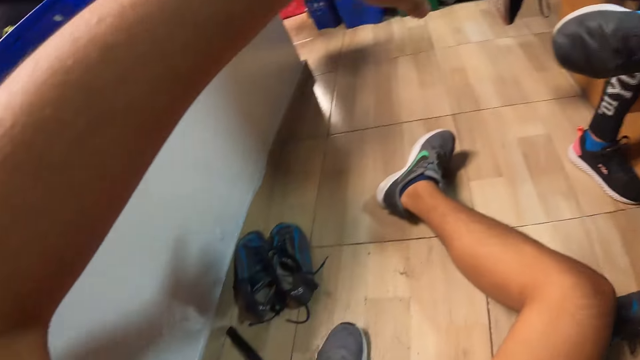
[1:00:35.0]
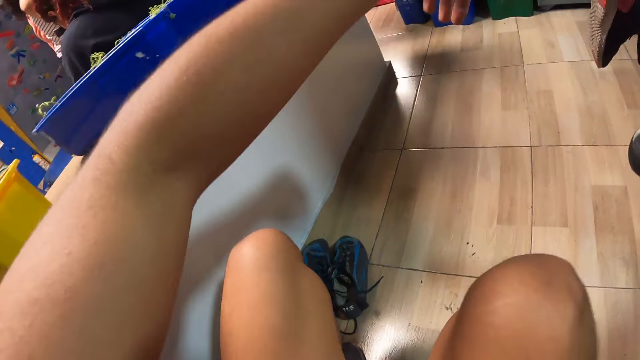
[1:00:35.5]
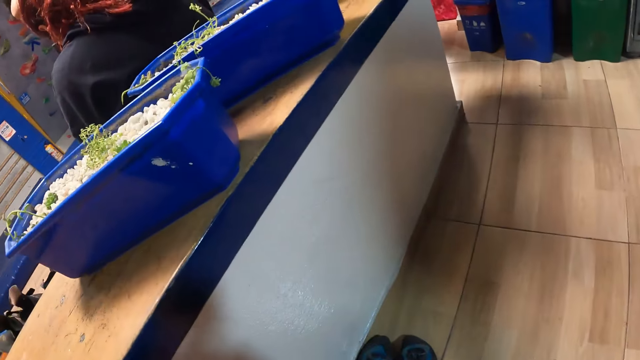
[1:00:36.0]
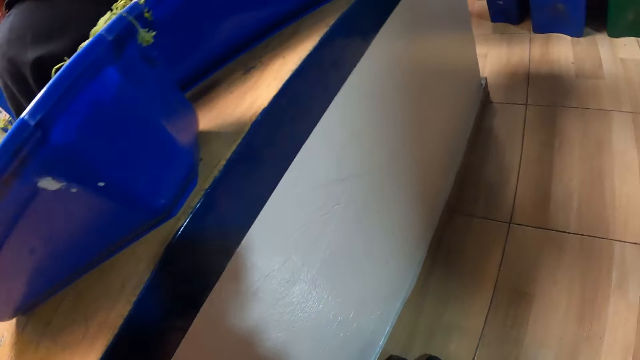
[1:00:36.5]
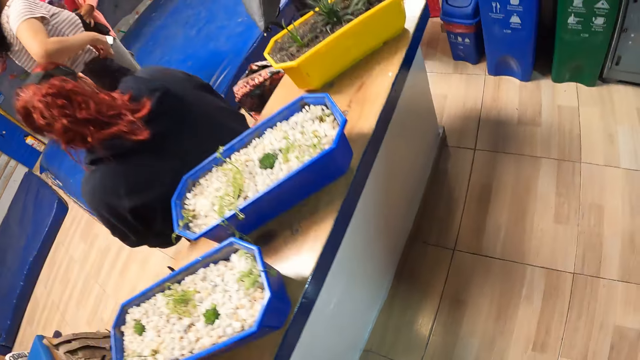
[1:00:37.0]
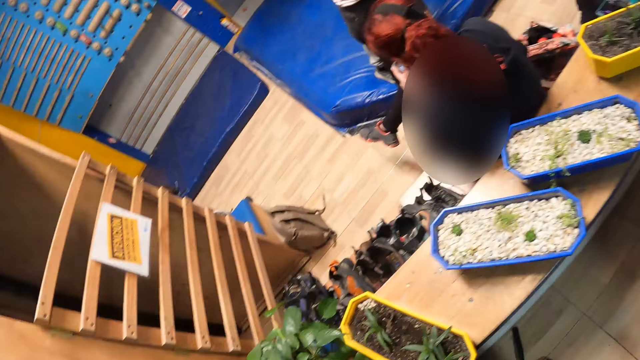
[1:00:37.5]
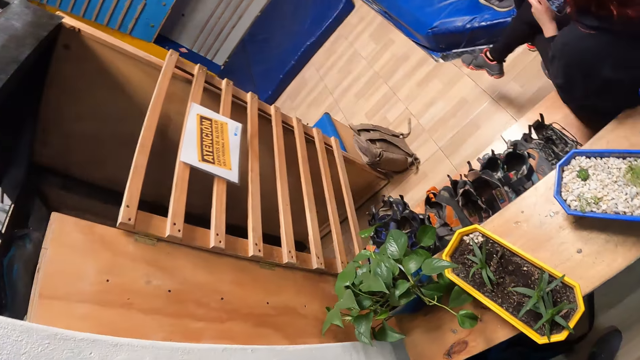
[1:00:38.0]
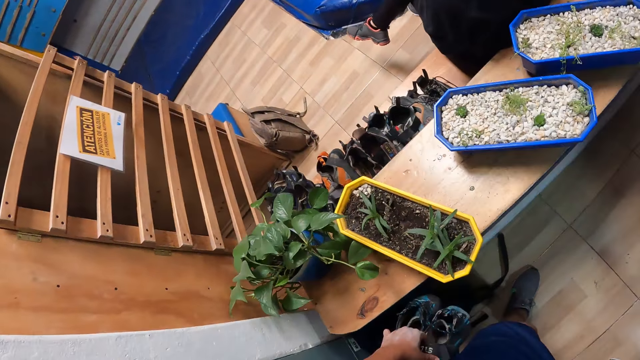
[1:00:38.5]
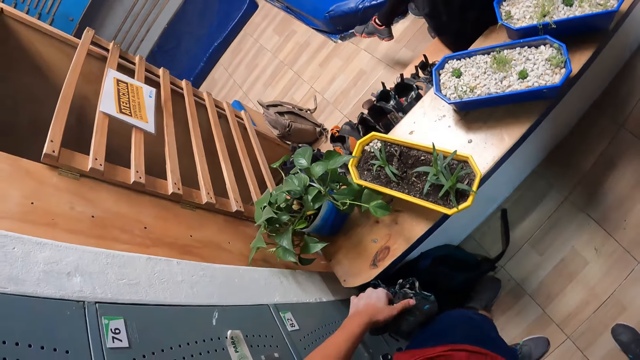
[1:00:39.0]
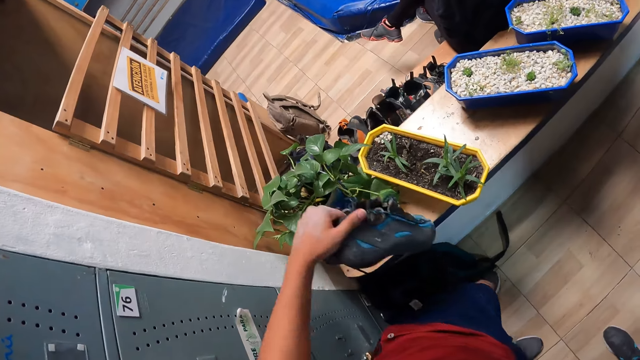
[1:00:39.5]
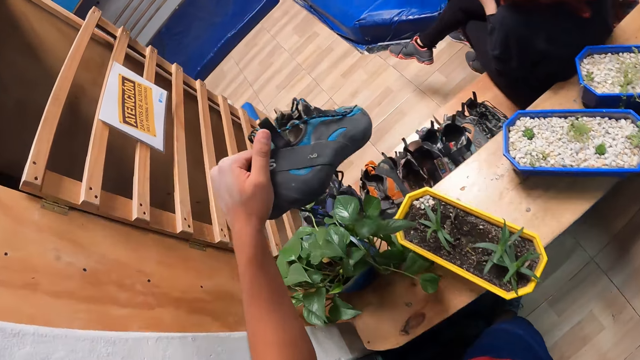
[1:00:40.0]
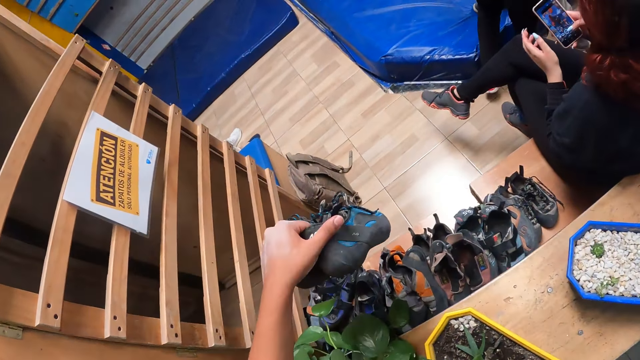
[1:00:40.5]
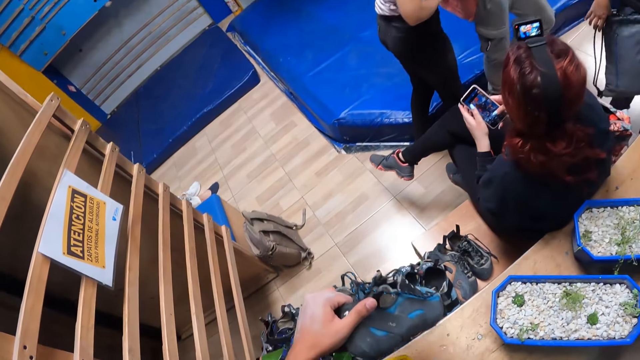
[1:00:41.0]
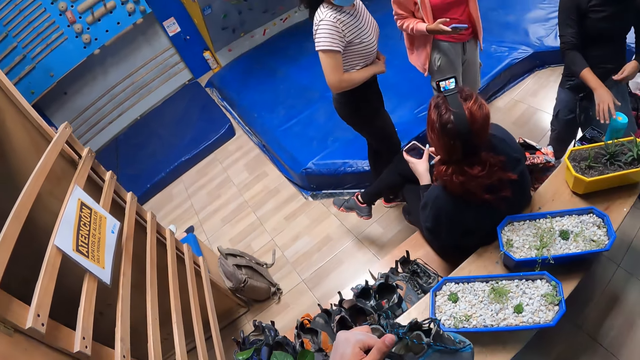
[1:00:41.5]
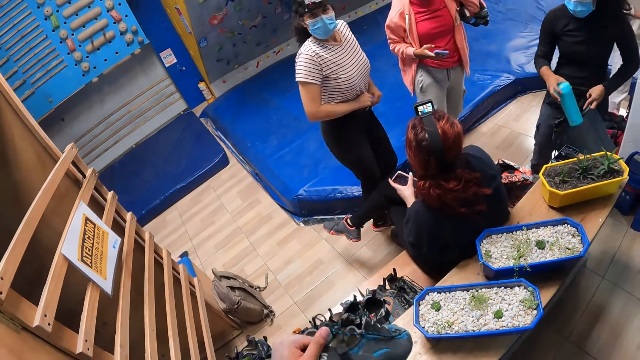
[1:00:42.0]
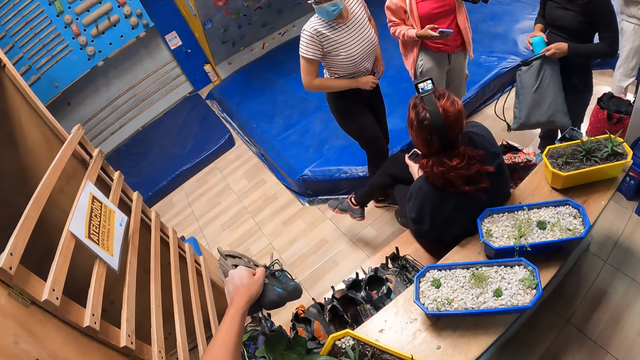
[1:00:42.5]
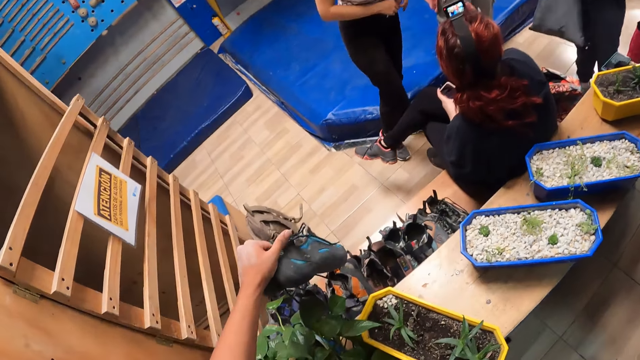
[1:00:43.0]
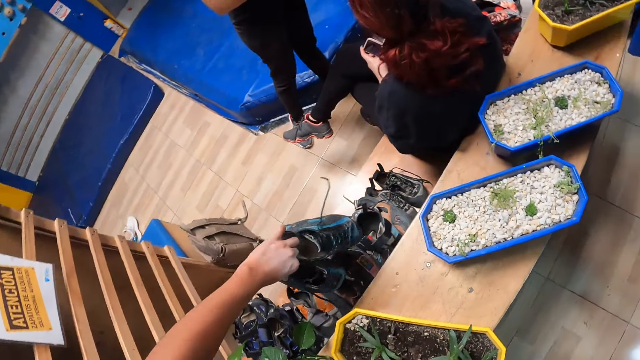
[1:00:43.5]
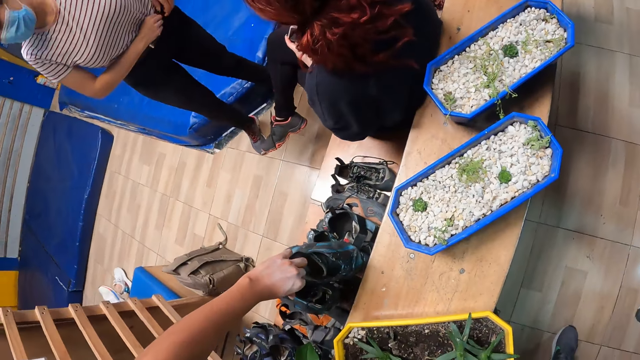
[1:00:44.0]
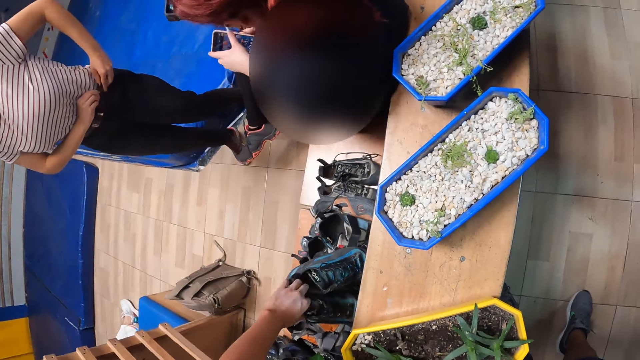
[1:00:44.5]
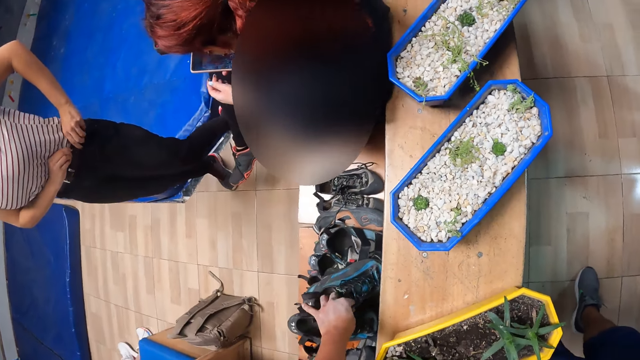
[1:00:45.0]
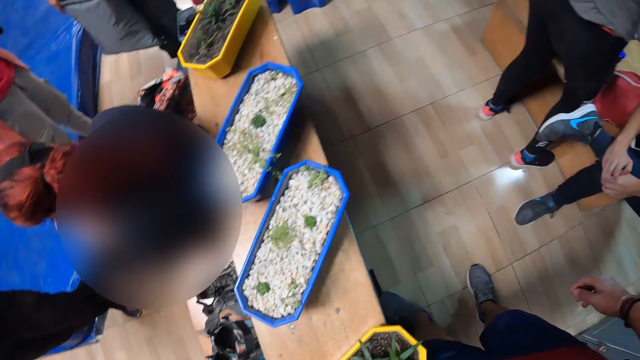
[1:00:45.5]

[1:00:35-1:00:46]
The camera wearer stands from the floor. He carries the shoes in his left hand. A woman operates a phone with both hands. Another woman picks a water bottle from the table with her right hand. A third woman adjusts her pants with both hands. The second woman drops the bottle inside a bag with her right hand. The camera wearer drops the shoes on some shoes on a table or rack with his left hand.

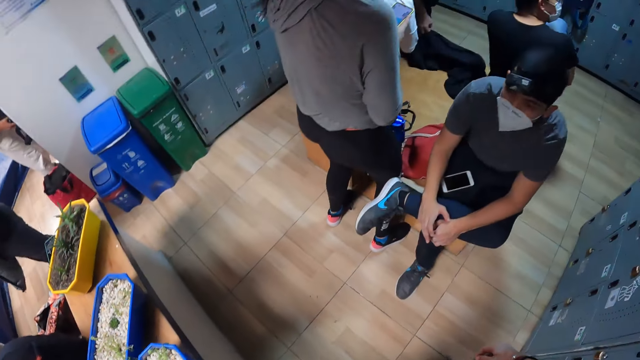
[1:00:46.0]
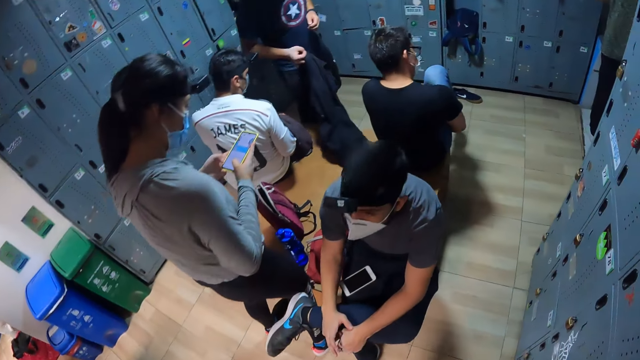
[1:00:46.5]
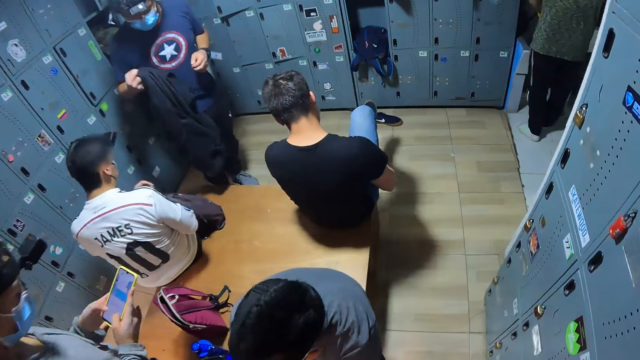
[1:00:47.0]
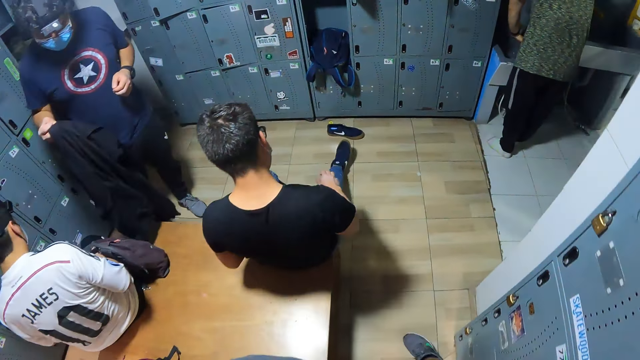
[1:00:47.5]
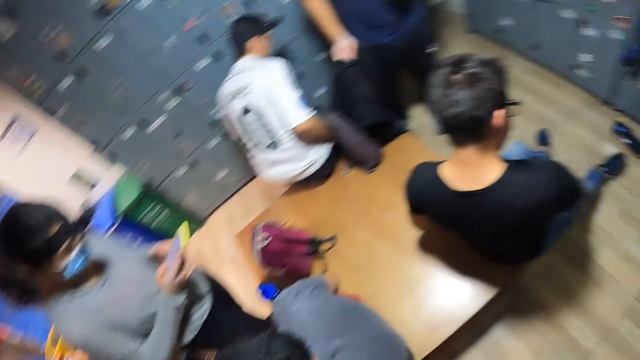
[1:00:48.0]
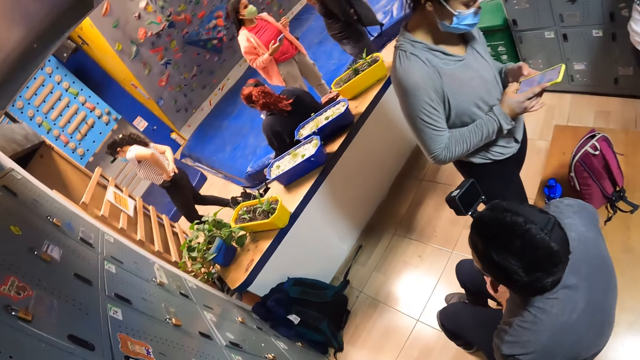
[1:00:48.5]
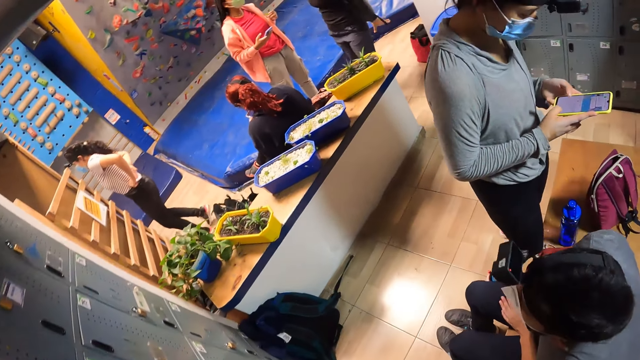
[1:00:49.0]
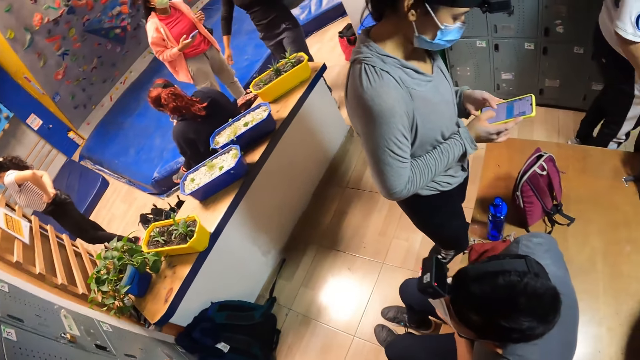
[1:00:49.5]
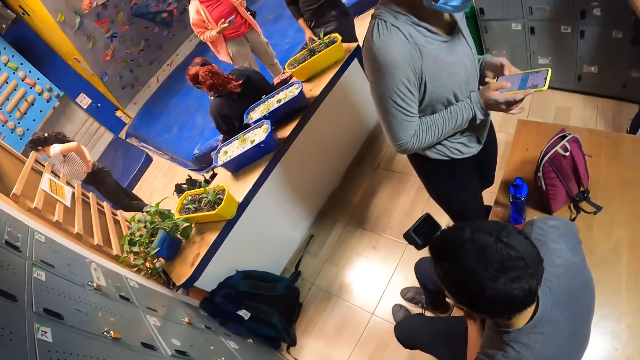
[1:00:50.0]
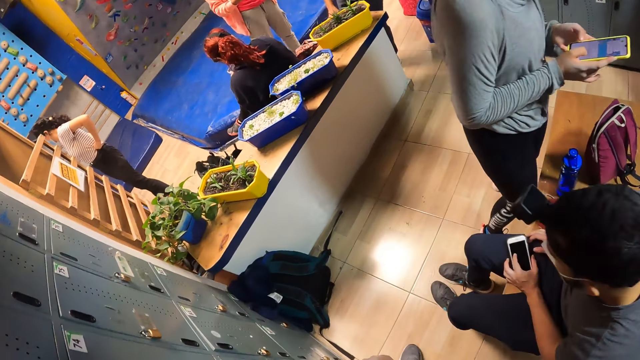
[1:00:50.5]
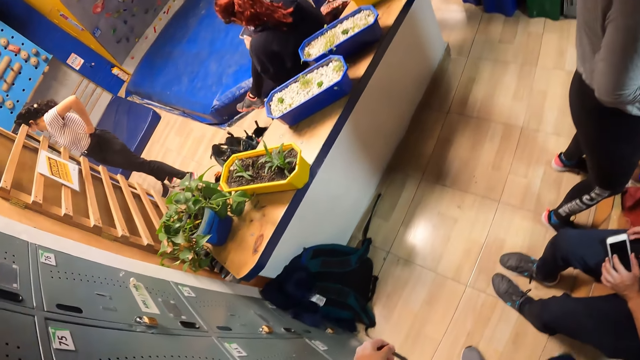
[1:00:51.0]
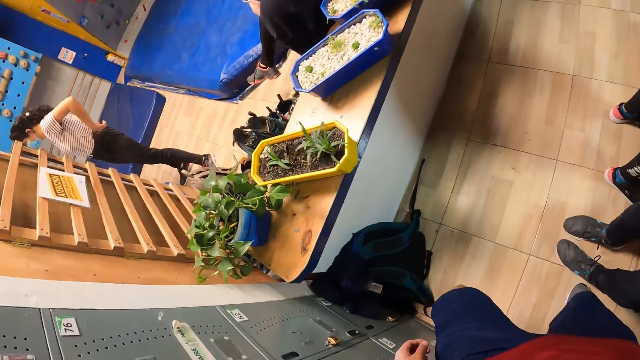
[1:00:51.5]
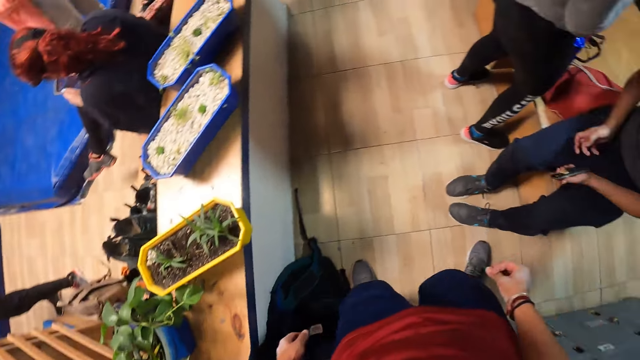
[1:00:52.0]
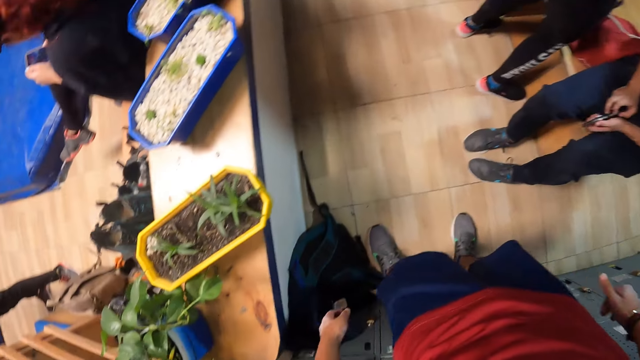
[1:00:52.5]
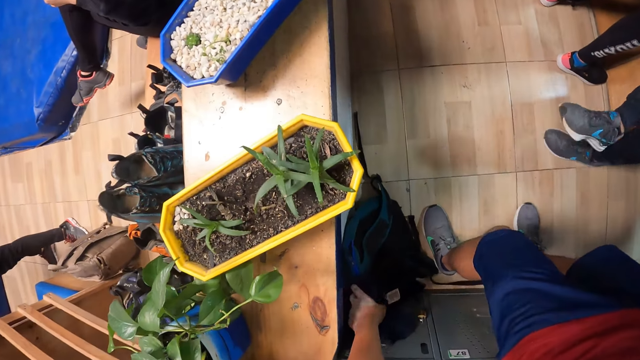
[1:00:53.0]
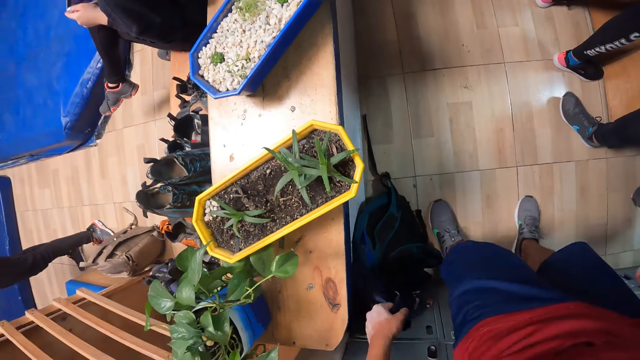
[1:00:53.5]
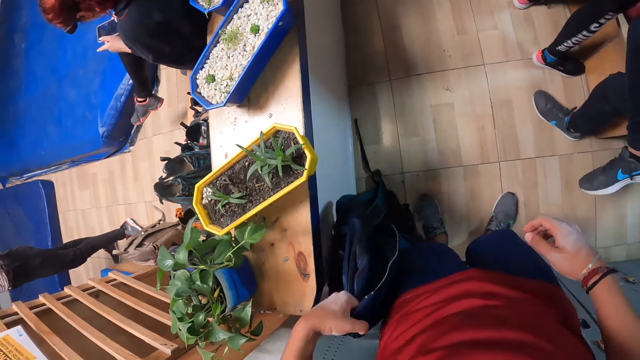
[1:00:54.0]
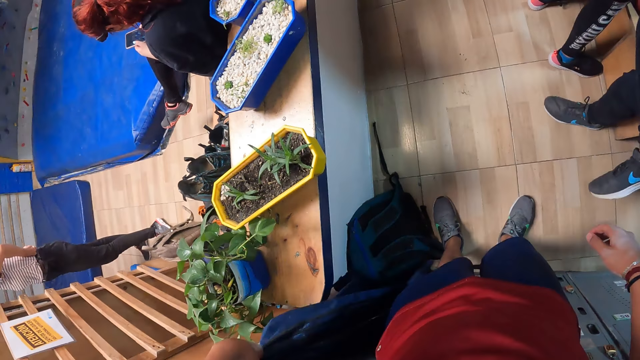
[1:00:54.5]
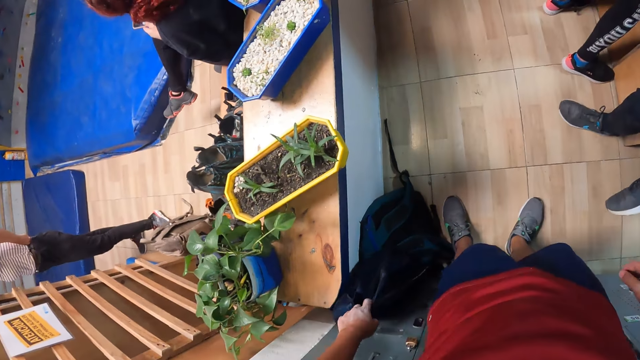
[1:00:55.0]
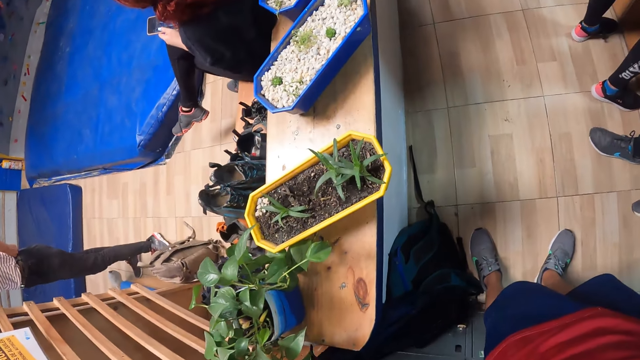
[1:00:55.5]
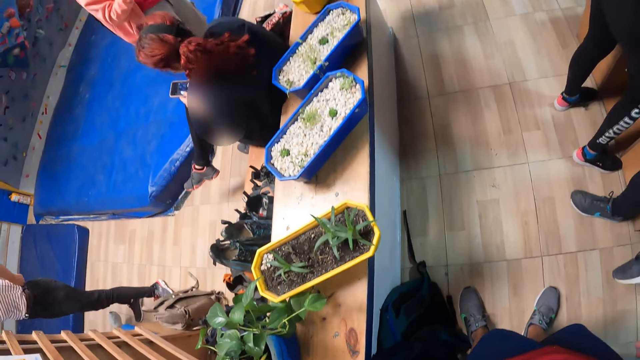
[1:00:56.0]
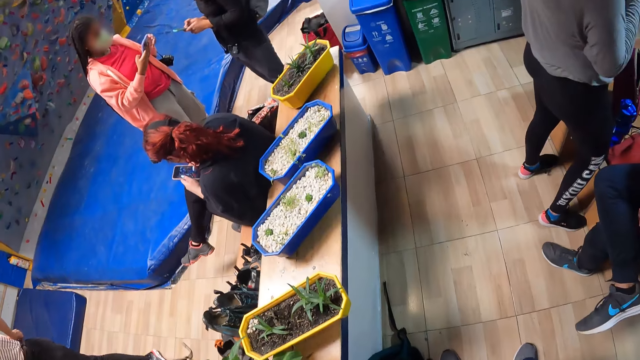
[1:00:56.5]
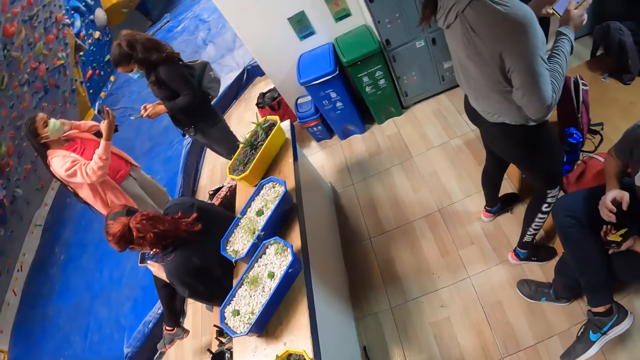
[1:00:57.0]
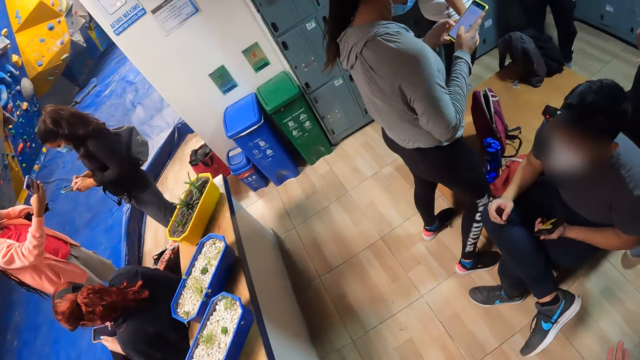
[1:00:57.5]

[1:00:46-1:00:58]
A man picks a black sweater from the table with his left hand. A woman operates a phone with both hands. Another woman wears the bag with both hands. A third woman tucks in her shirt with both hands. The camera wearer touches a bag. He picks a blue sweater from the floor with his left hand. He drops the blue sweater on the floor with his left hand. Another woman operates the phone with both hands. Another woman operates a phone with her right hand. The woman with the bag operates a phone with her right hand.
